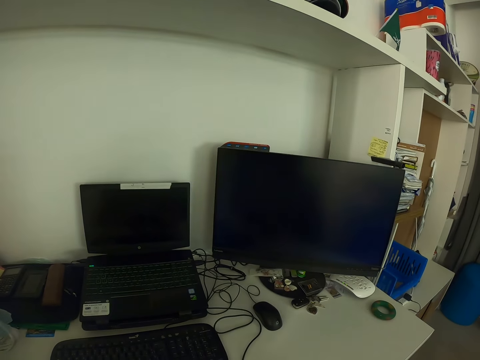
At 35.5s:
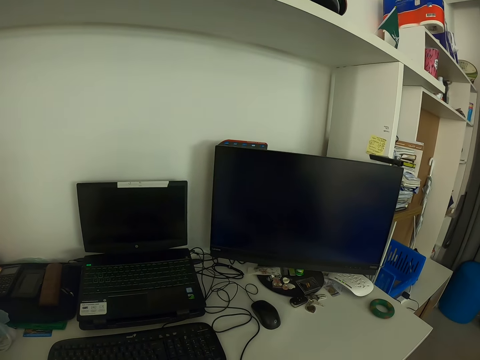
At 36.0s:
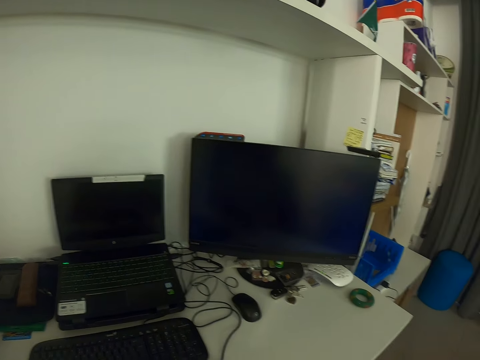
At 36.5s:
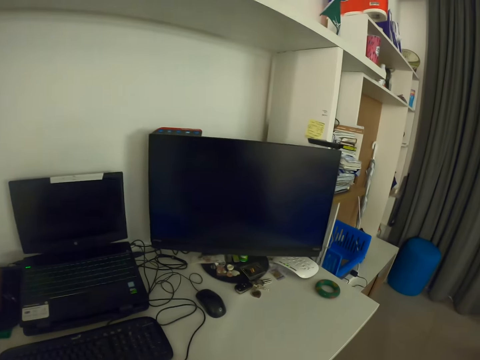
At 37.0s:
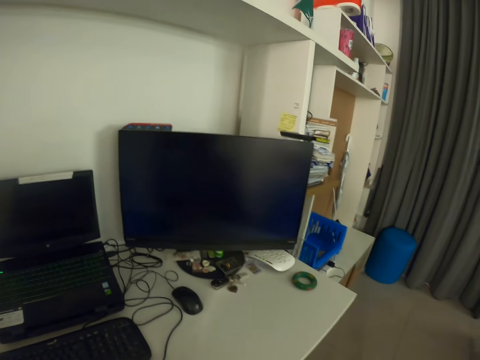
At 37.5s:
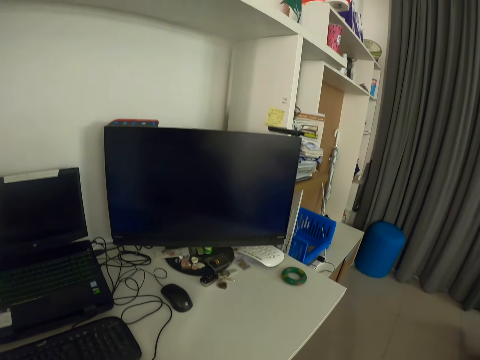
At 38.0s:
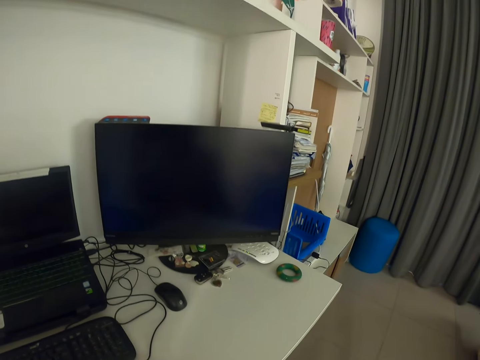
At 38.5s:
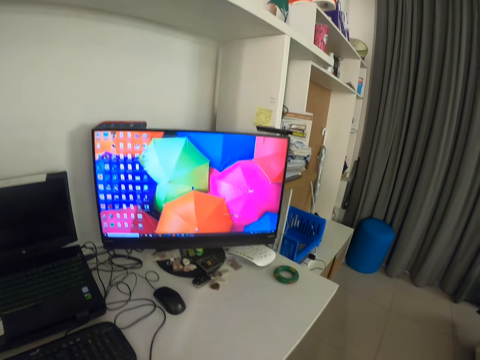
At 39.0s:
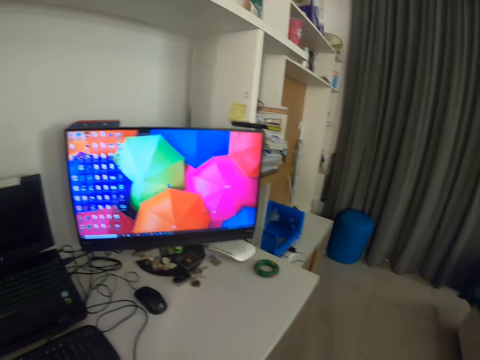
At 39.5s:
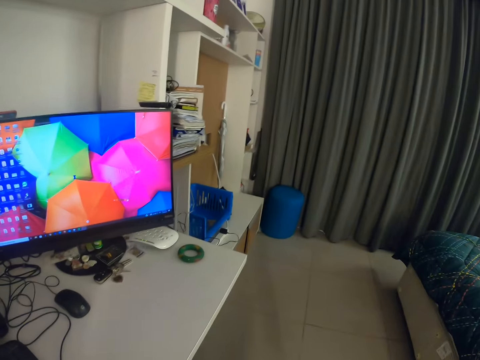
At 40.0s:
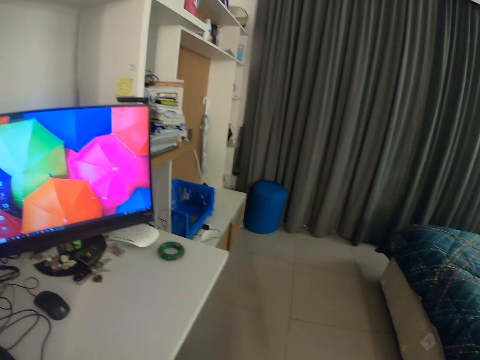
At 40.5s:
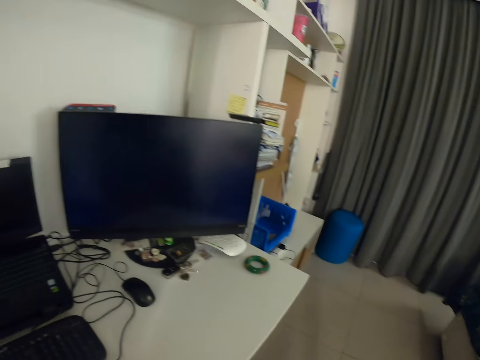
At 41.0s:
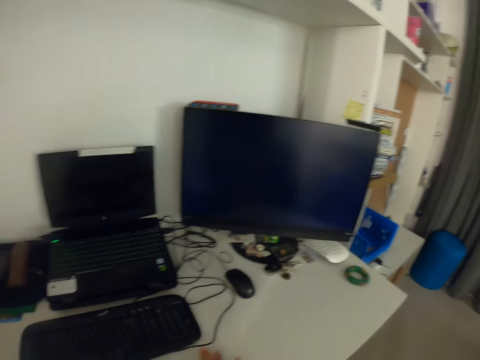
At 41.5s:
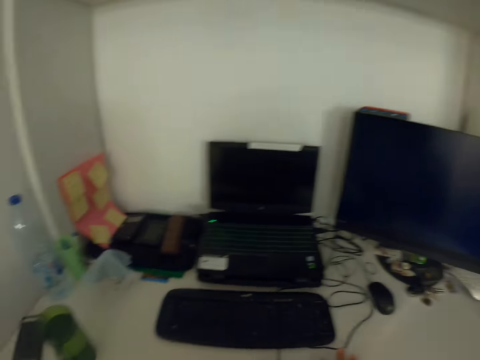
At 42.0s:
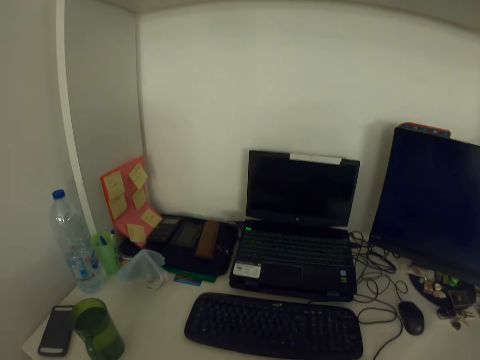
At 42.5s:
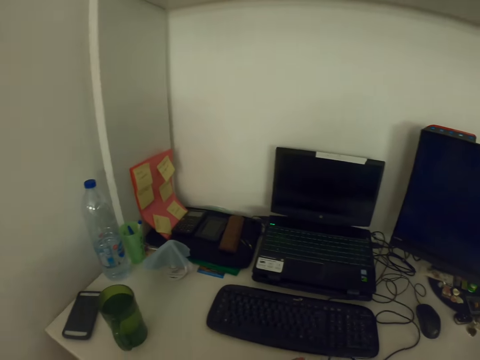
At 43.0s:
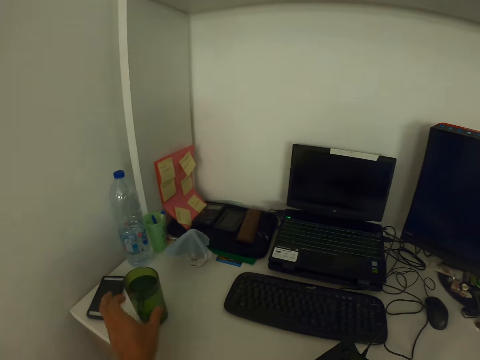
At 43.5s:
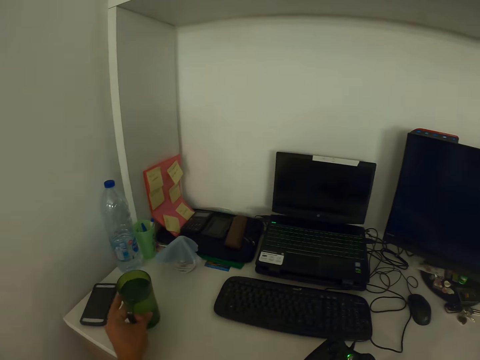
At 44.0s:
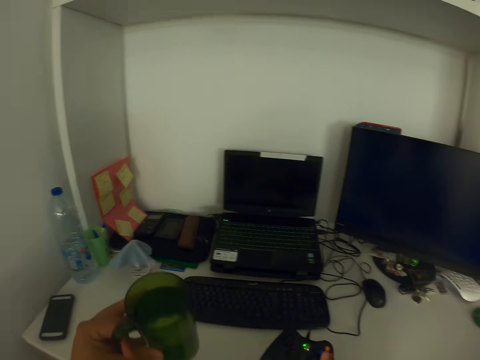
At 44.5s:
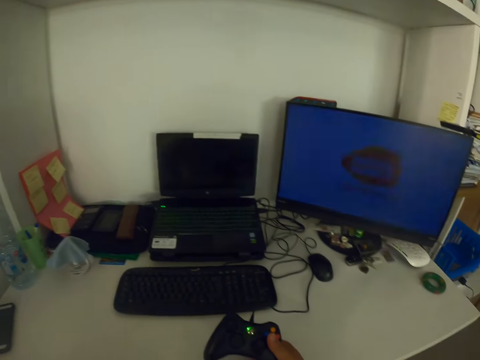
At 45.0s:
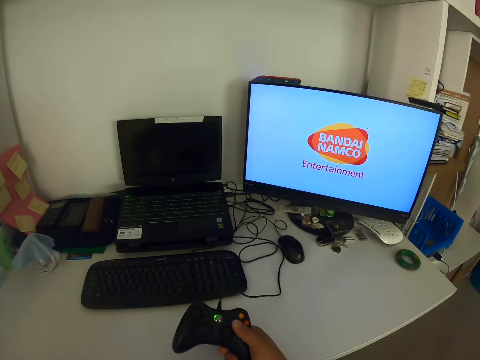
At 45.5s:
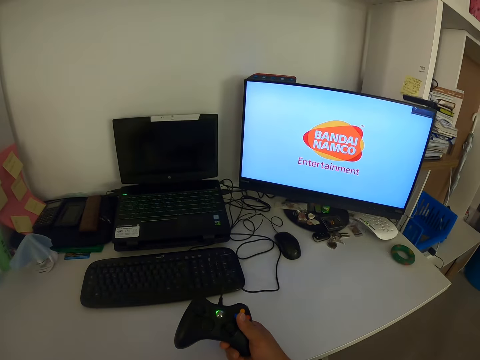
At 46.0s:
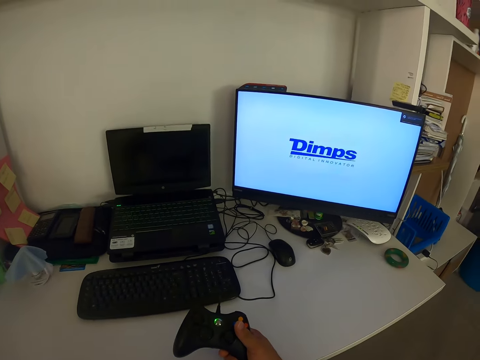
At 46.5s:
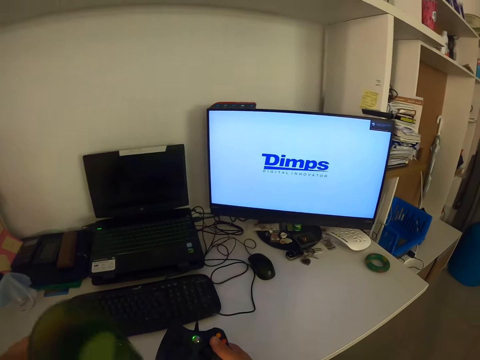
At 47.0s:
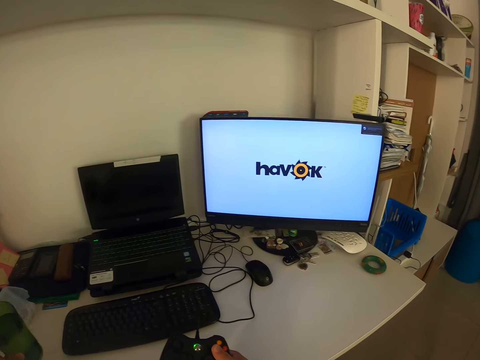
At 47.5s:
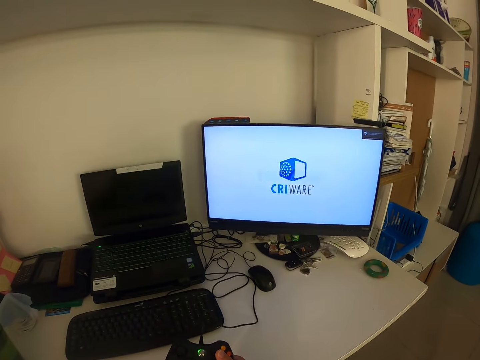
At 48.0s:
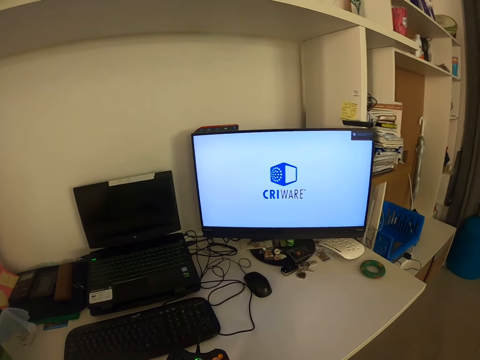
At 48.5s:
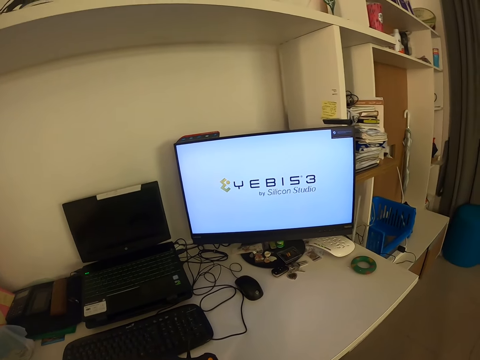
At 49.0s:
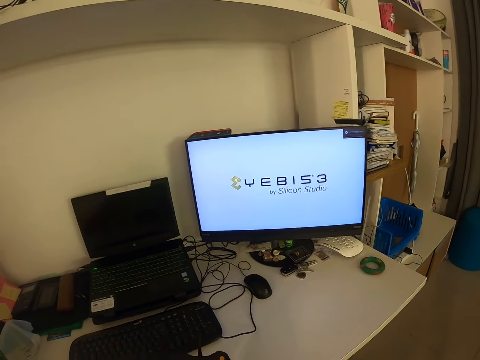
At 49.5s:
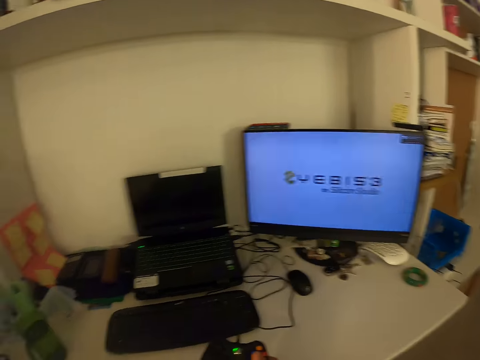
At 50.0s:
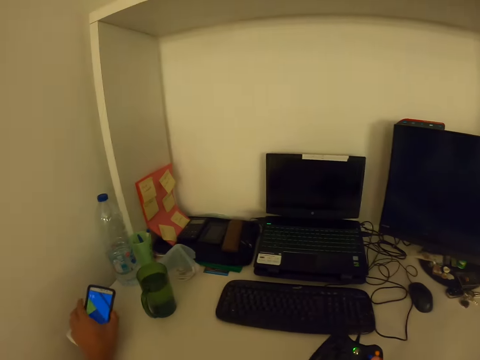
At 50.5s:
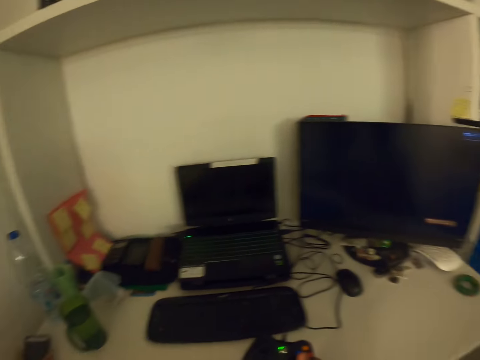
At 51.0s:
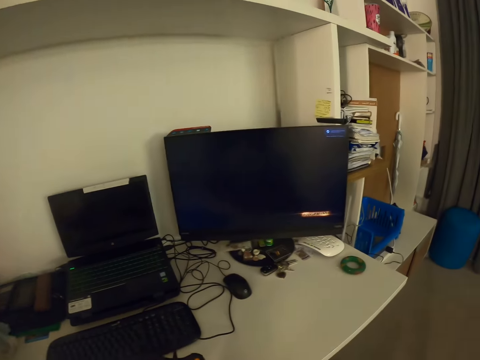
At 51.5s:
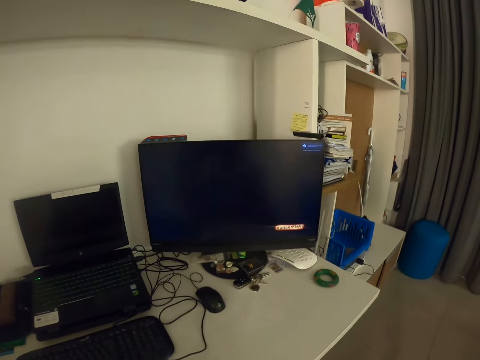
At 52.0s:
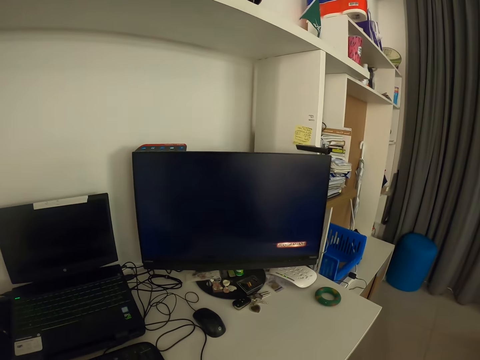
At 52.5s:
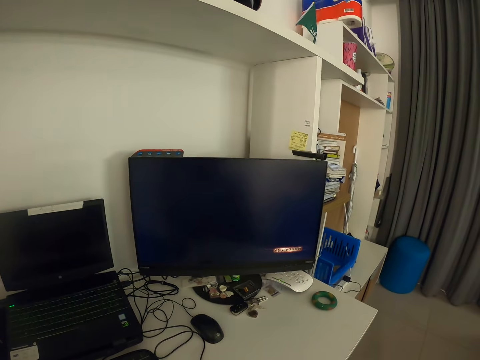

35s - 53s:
The camera wearer turns his head to the right. He turns his head to the left. He runs his hands on the table. He stretches his left hand. He lifts up a cup on the table. He puts his left hand on the cup. He looks at a monitor. He drinks from the cup. He moves his fingers on a game pad. He stops drinking. He puts the cup down on the table. He holds a game console with his right hand. He looks at the monitor. He turns his head to the left. He holds his mobile phone with his left hand. He turns his head to the right. He looks at the monitor.

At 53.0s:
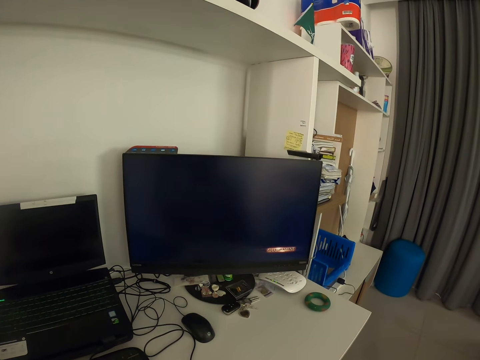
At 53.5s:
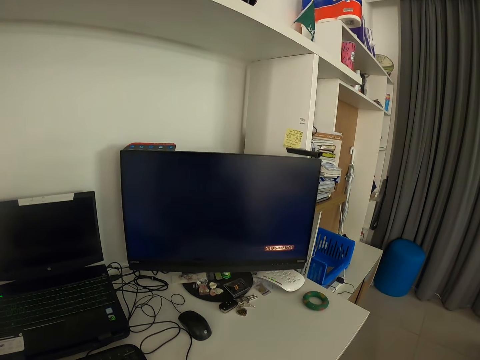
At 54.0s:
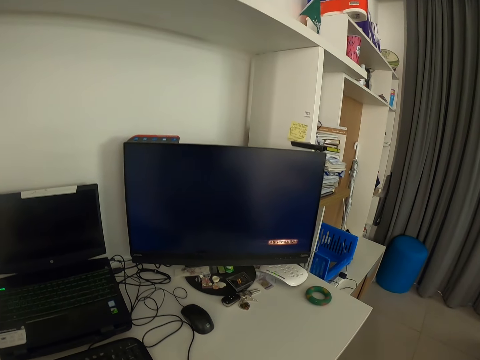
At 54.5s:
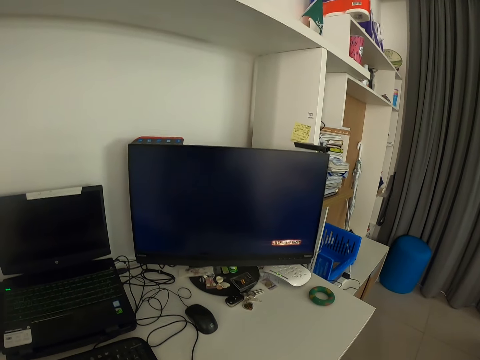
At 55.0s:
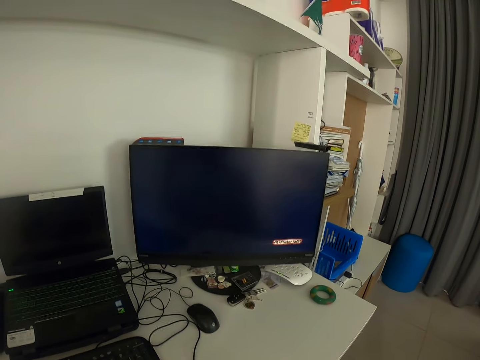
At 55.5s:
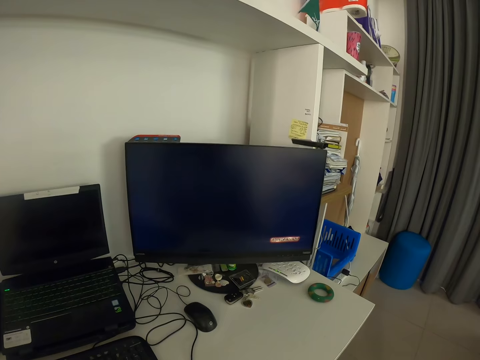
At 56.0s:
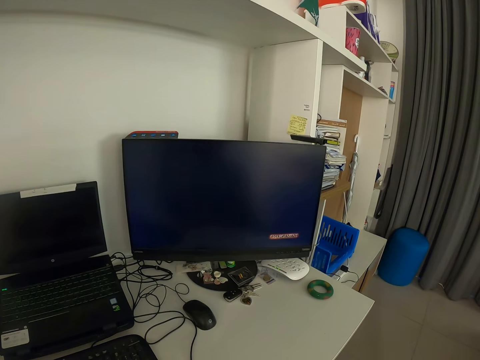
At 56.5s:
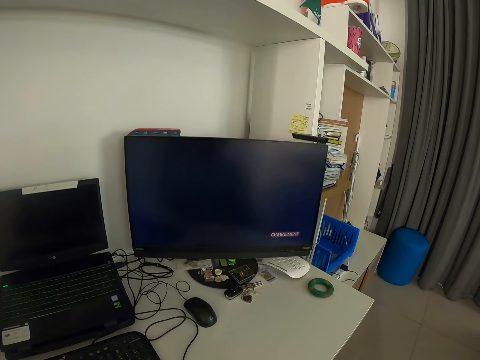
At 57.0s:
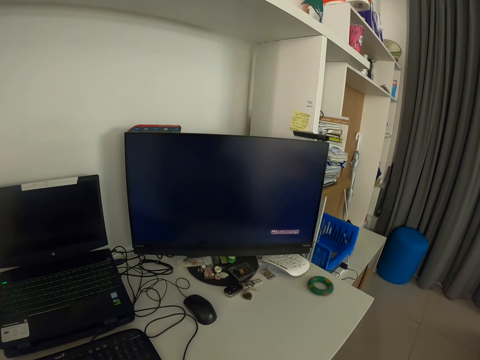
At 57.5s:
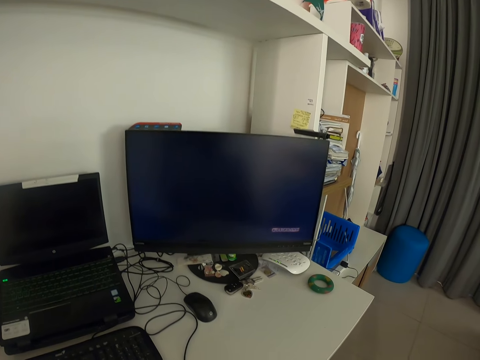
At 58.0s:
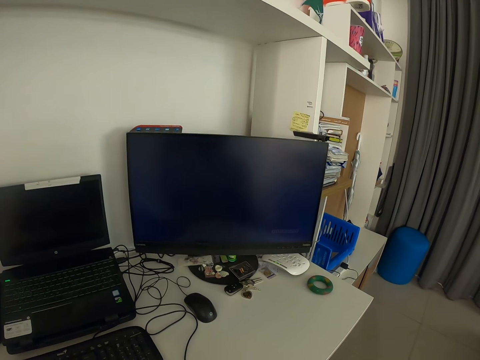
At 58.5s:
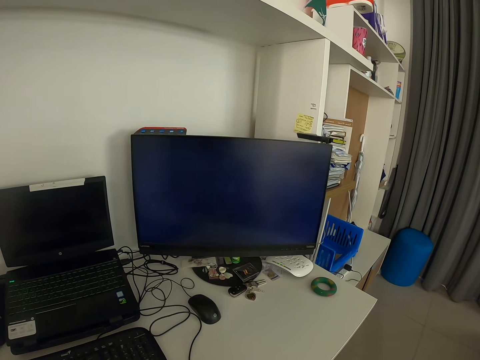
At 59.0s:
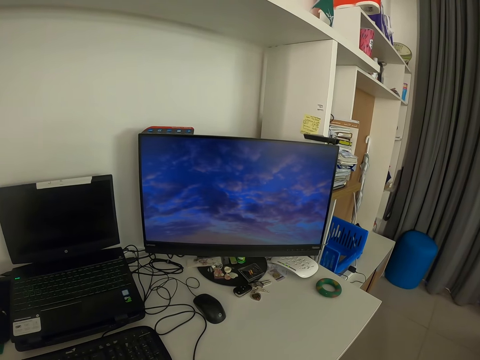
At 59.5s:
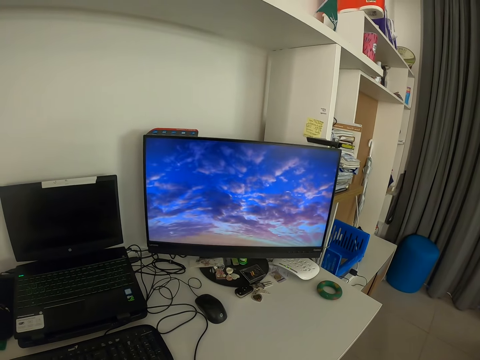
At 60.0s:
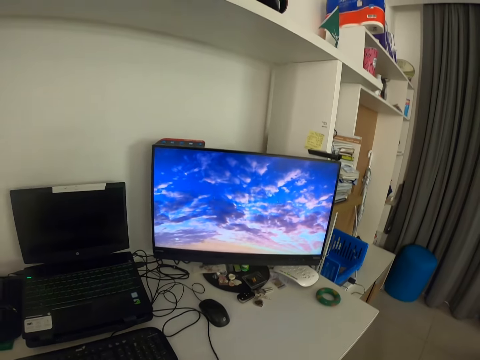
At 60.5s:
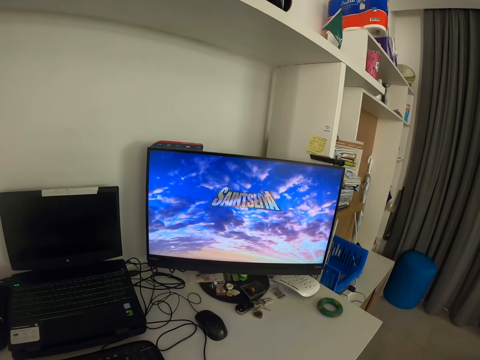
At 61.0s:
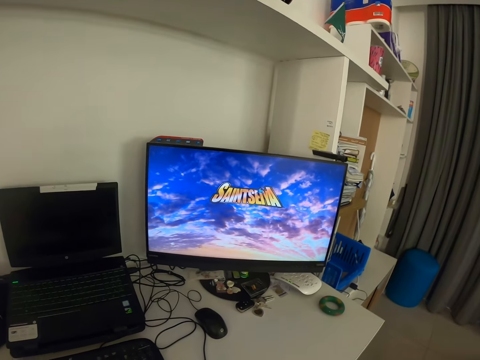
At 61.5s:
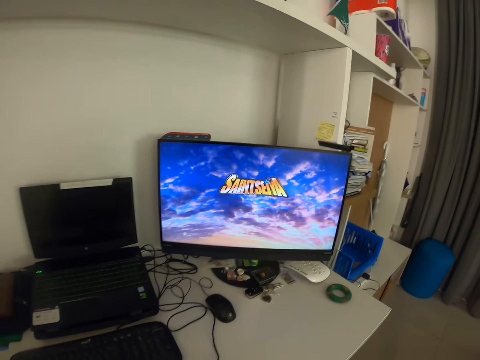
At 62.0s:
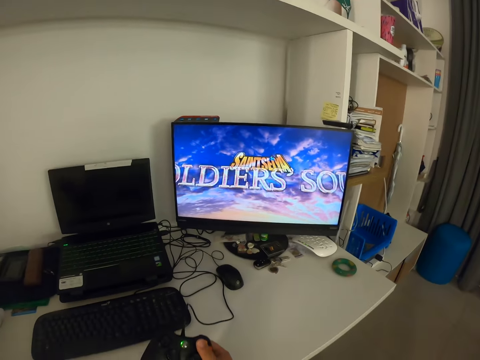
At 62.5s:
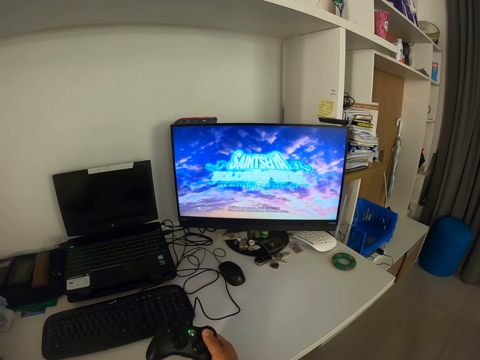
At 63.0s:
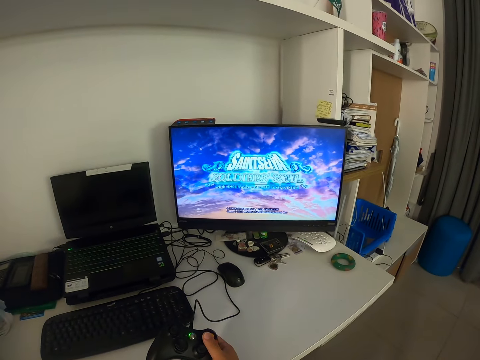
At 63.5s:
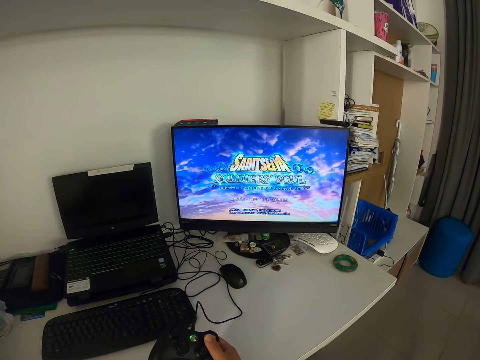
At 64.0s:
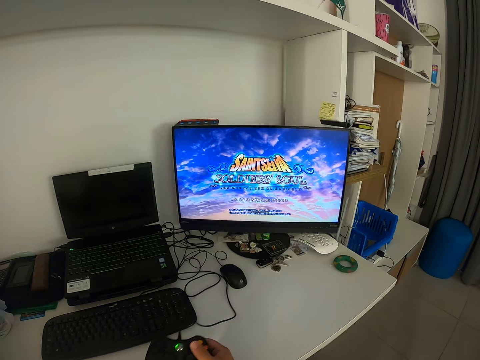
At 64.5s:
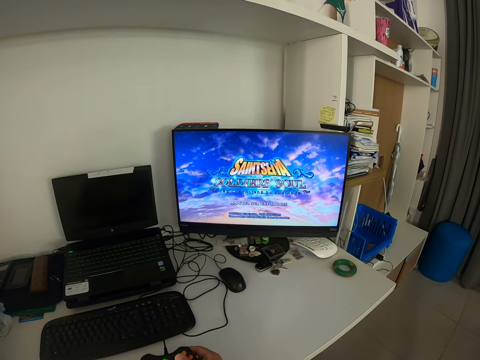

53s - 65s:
The camera wearer drags the wire of the game console. He starts playing a video game. He holds the game console with his right hand.
